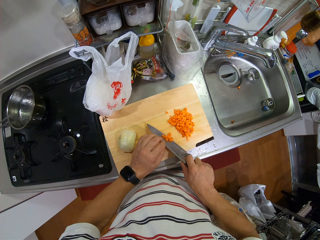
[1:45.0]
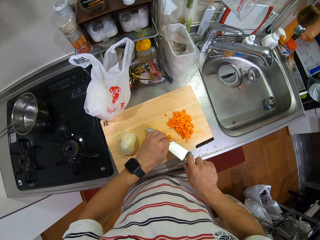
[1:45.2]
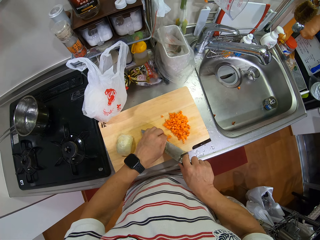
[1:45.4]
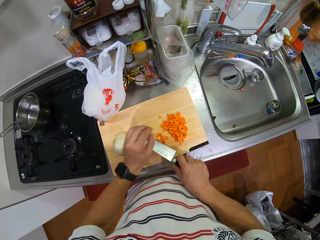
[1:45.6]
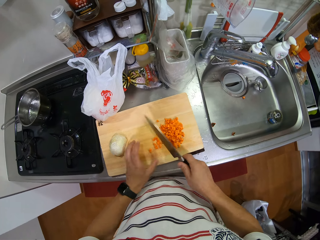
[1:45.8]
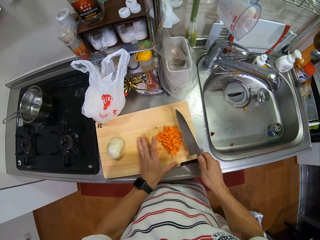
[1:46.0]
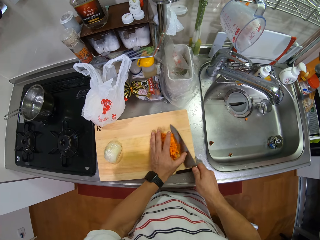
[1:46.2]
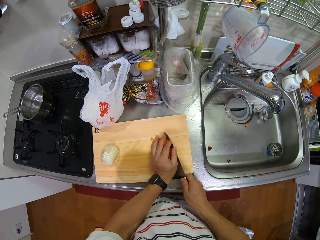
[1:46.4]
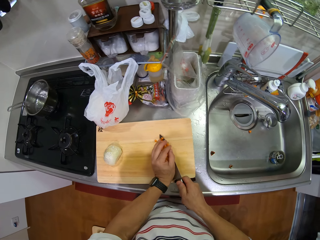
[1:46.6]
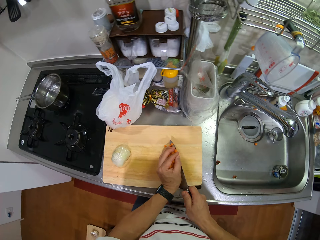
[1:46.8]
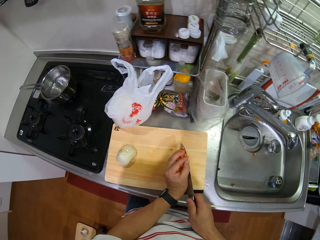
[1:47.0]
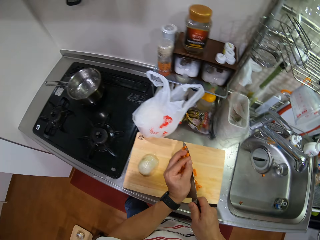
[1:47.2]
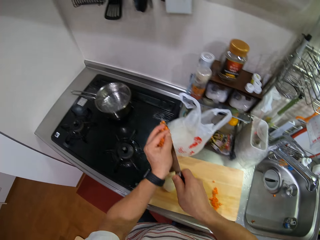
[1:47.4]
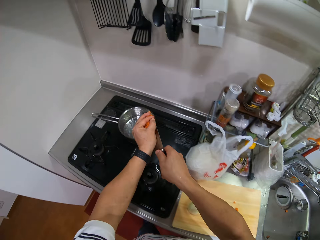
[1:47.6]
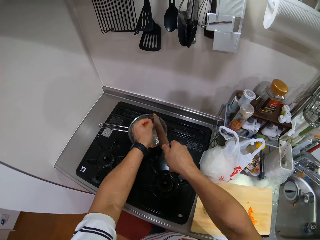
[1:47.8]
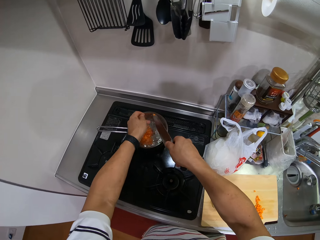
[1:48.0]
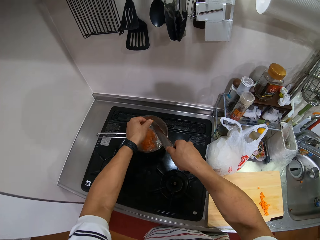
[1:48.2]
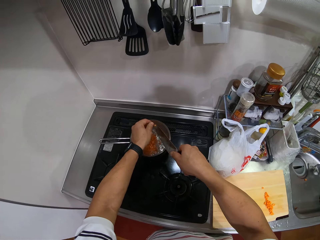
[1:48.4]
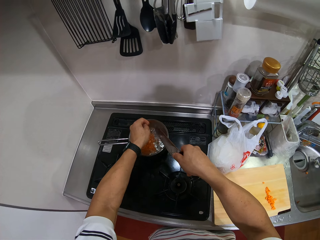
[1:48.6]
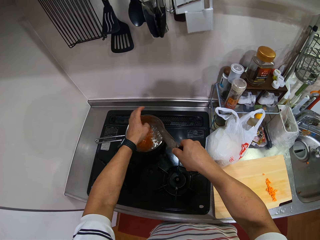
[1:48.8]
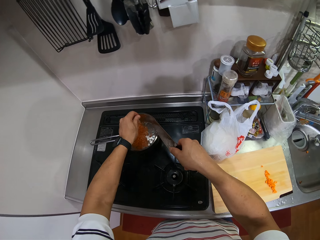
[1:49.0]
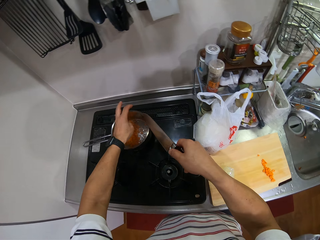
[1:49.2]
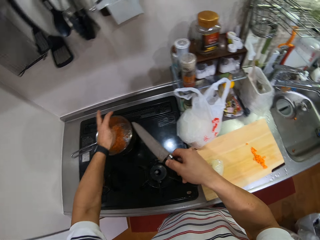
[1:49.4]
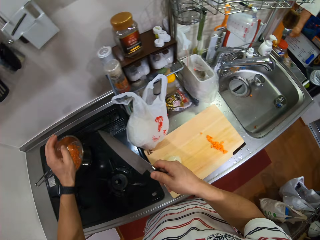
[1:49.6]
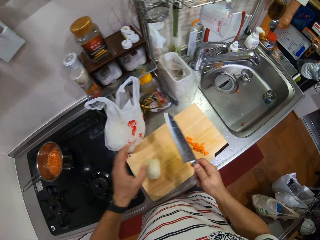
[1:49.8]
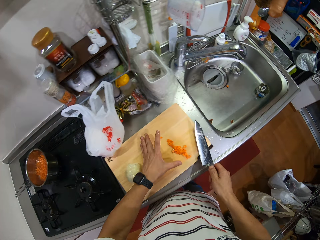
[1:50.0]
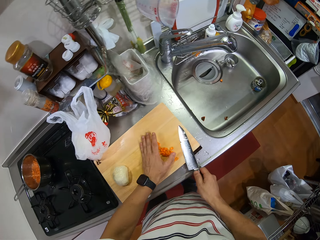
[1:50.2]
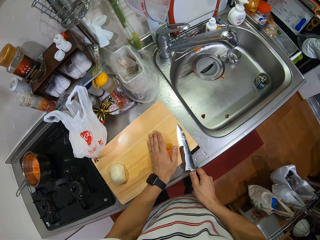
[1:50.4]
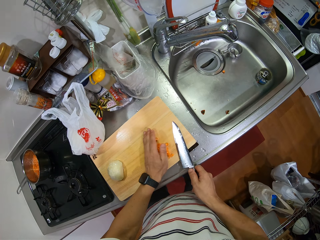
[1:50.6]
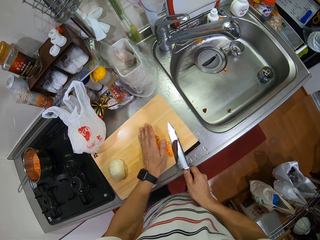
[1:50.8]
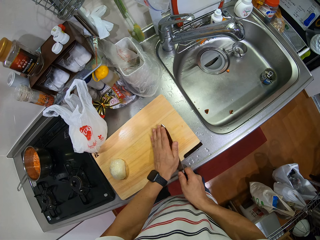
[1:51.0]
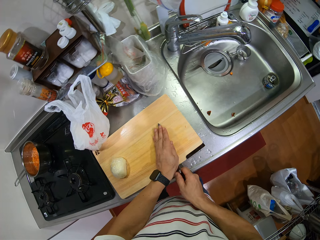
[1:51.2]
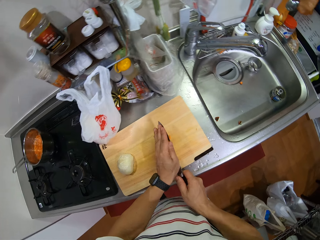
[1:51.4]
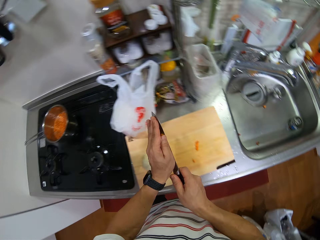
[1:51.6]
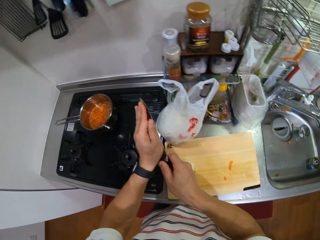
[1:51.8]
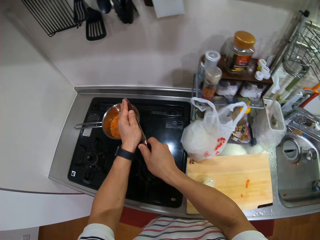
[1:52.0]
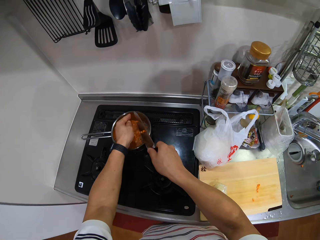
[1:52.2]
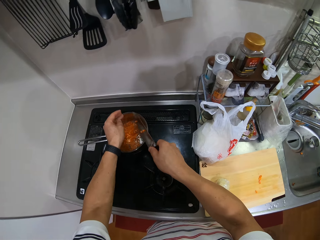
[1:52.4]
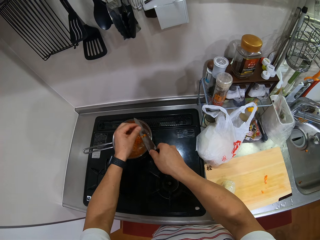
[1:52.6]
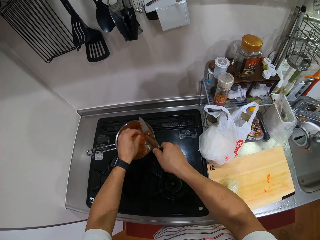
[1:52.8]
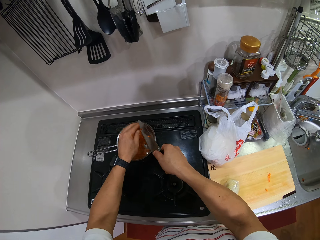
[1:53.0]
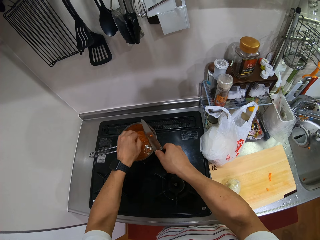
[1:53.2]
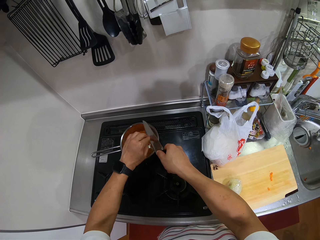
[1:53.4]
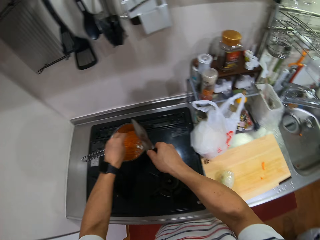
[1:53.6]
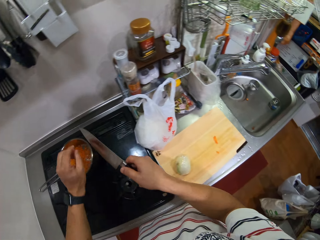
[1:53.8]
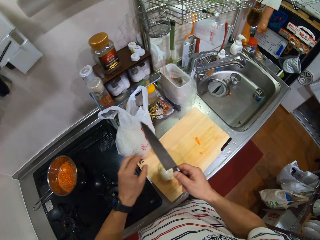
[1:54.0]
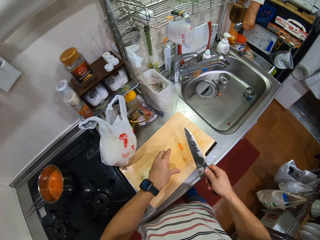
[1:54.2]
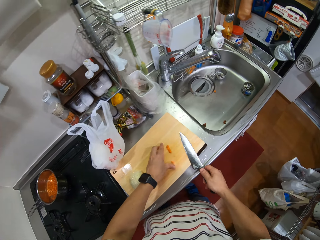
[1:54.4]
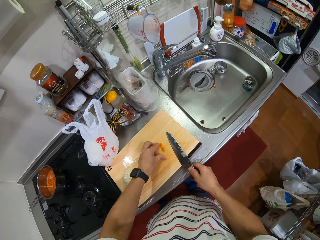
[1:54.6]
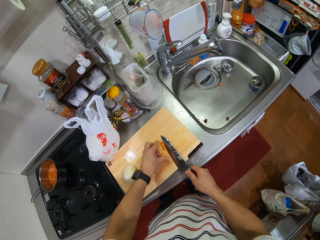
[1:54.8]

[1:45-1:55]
The camera wearer carries chopped carrots from the chopping board. They put the carrot in the frying pan. They carry the chopped carrots from the chopping board and put the carrot in the frying pan. They remove a stuck carrot from the knife.

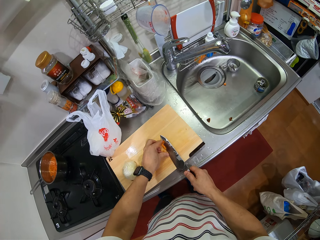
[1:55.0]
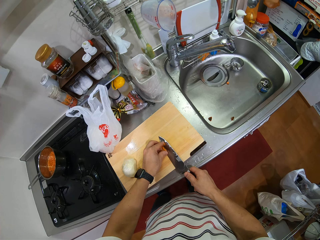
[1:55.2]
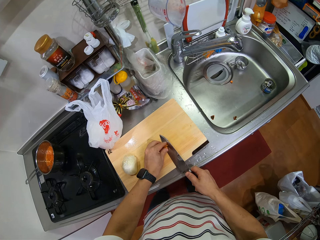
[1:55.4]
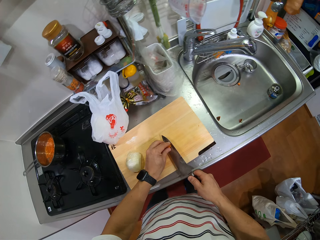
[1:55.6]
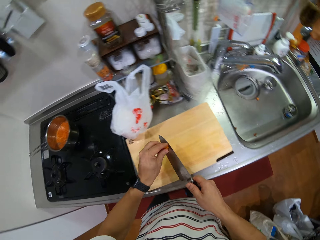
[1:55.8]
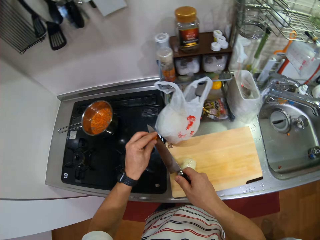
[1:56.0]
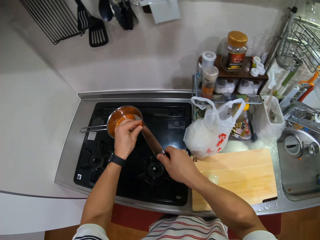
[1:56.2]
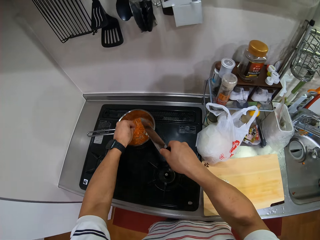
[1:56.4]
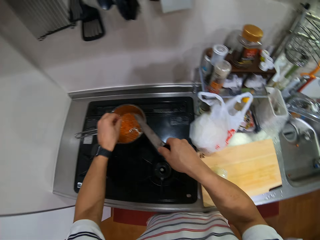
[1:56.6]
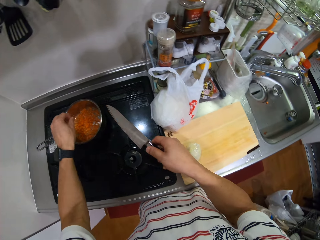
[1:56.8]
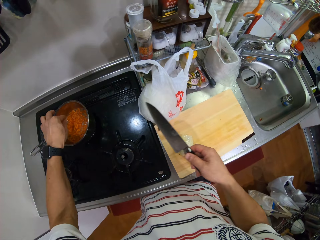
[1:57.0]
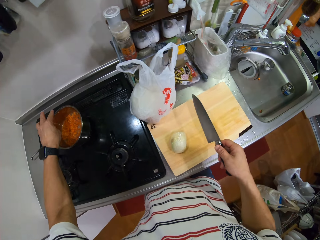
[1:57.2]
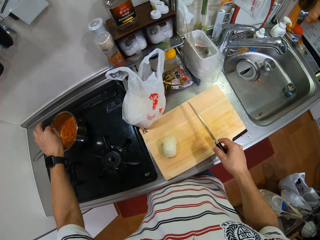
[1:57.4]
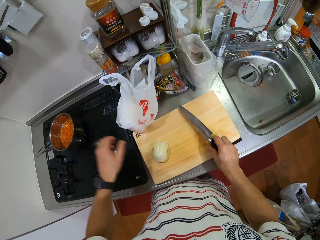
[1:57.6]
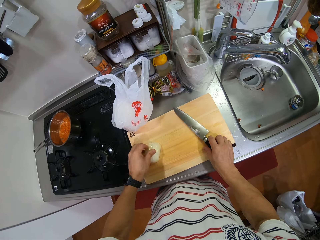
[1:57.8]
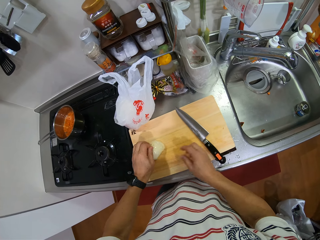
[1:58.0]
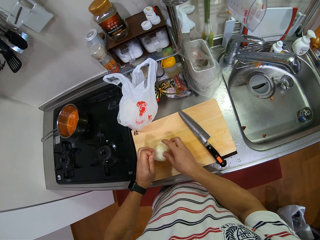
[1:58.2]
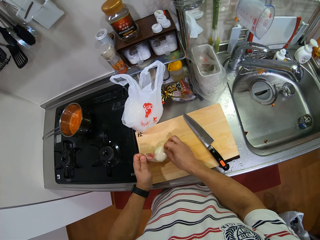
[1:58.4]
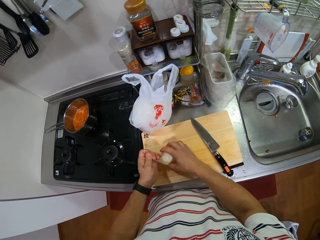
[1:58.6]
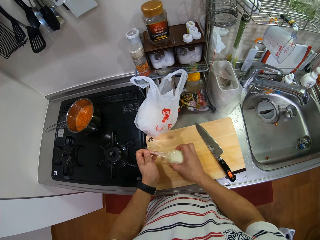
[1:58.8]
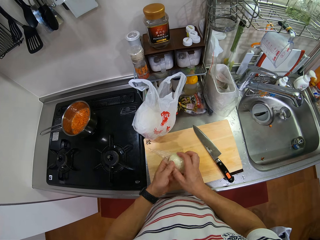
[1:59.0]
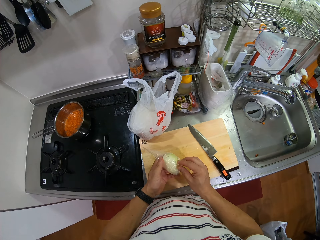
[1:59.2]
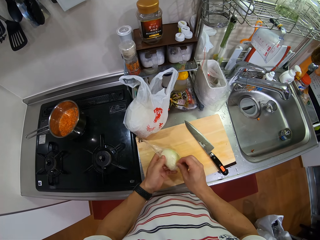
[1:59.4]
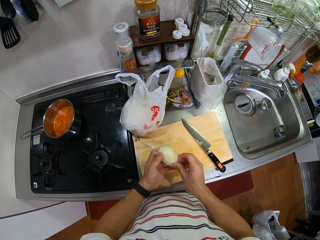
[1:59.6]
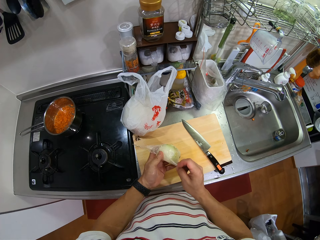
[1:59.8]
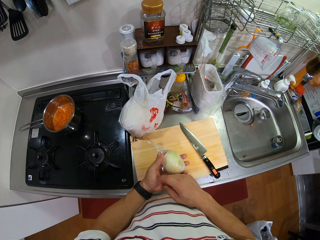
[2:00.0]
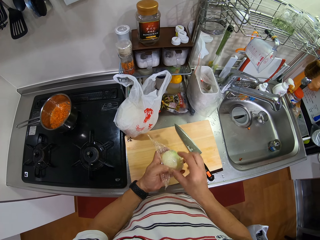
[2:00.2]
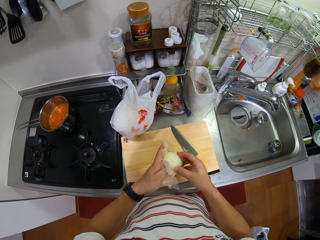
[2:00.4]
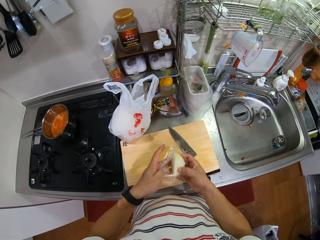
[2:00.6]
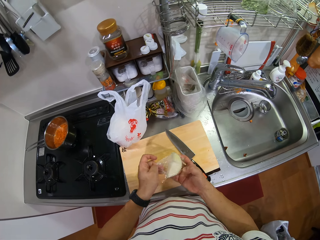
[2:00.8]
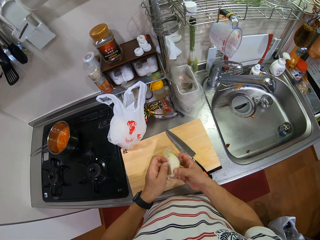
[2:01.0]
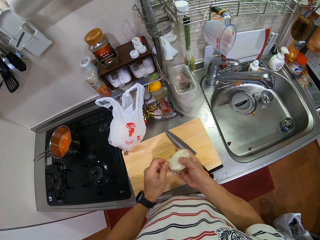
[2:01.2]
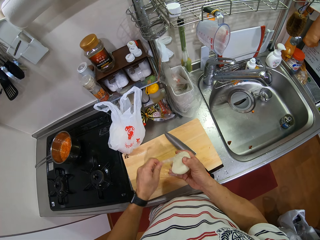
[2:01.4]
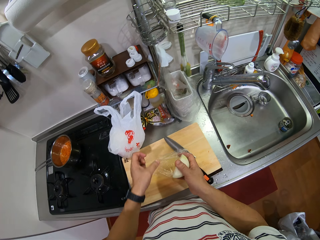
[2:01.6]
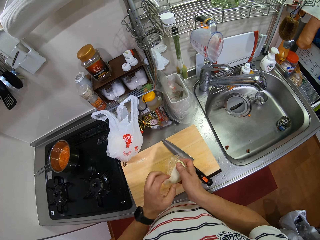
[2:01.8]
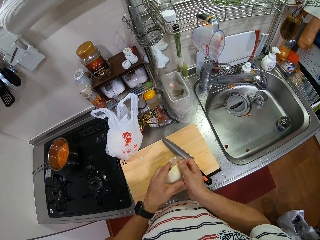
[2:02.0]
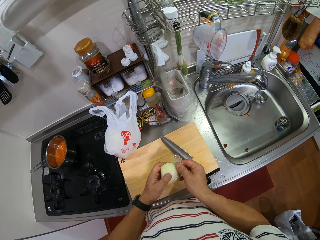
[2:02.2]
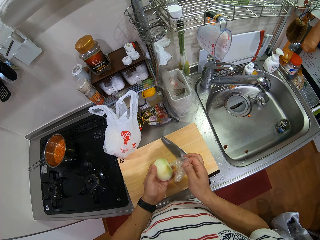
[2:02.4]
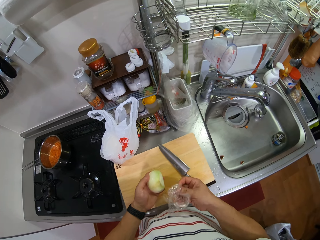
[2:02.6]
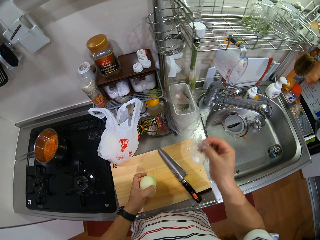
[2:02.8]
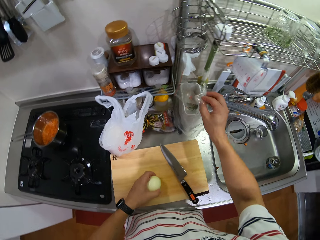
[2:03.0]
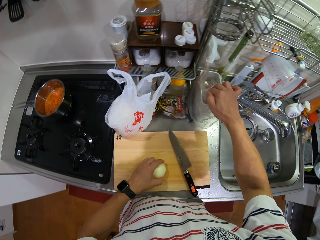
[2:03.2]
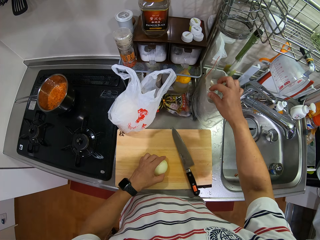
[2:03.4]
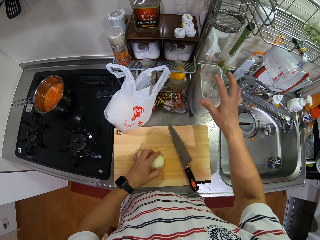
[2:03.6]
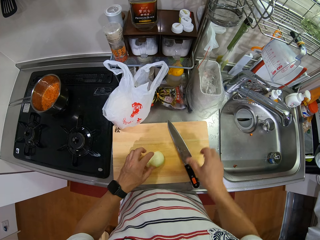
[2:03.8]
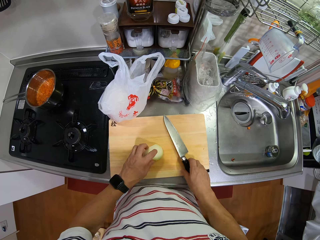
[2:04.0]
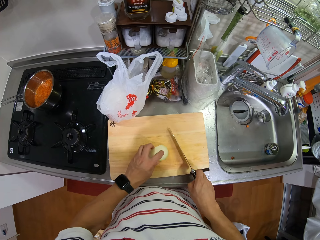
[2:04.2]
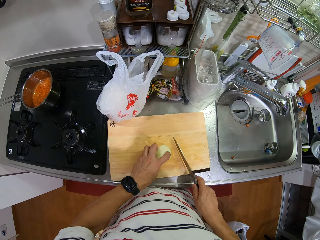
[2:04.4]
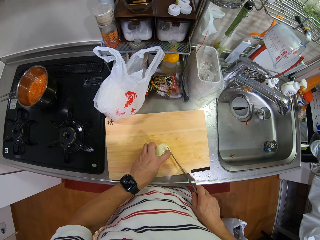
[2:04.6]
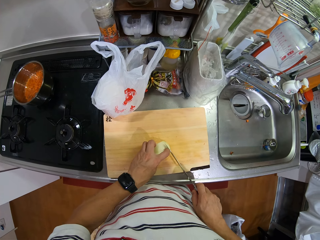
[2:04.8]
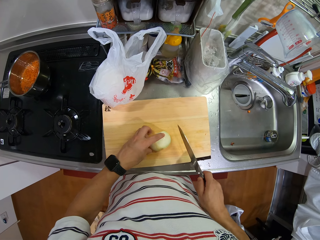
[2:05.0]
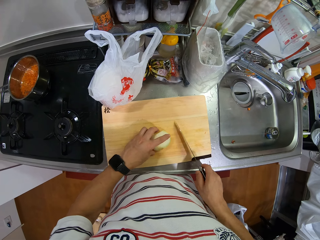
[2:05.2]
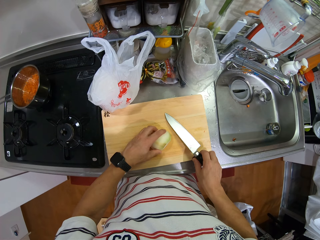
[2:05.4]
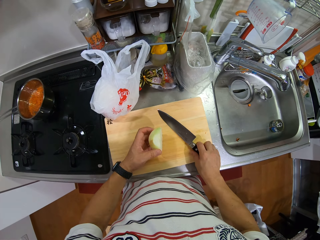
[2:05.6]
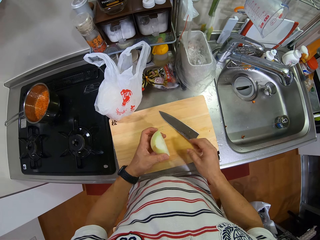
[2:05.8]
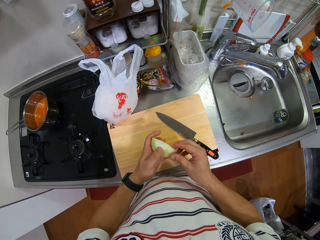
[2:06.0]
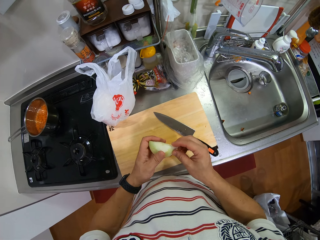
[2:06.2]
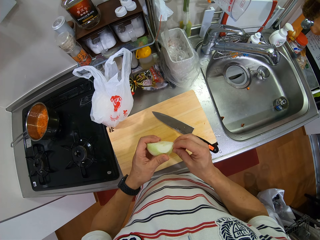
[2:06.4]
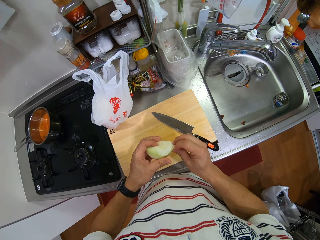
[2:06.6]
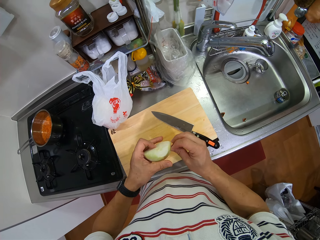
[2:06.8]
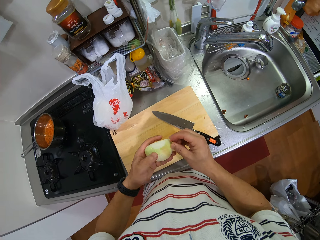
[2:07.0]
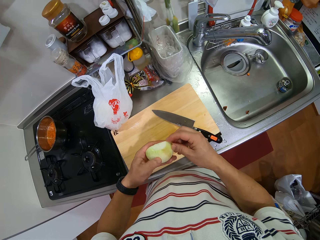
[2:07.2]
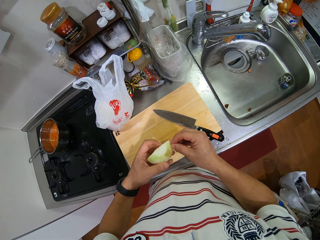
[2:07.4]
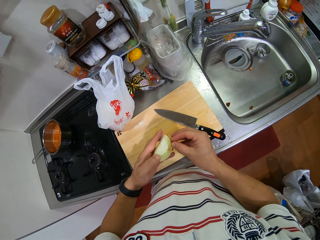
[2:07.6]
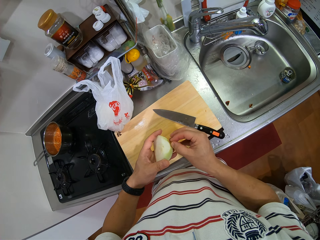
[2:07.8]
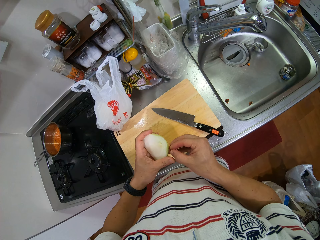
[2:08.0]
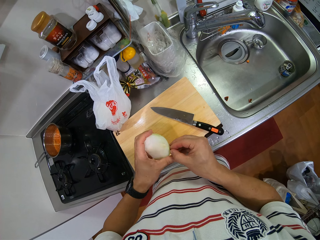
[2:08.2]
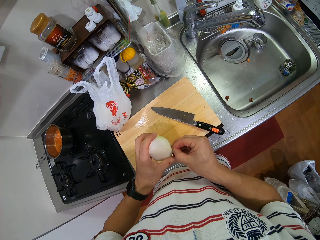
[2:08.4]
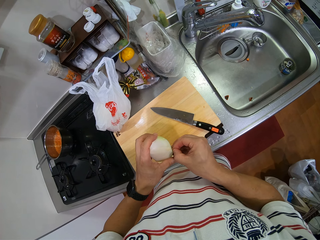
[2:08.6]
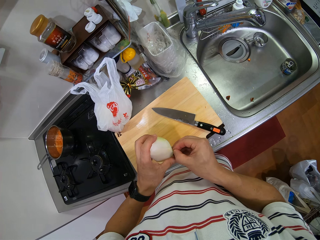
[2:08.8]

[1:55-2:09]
The camera wearer carries chopped carrots from the chopping board. He puts the carrot in the frying pan. He puts the knife on the chopping board. He unwraps an onion. He peels the onion. He puts the plastic paper or onion peel in the dustbin. He picks up the knife. He picks up the onion, puts the knife on the chopping board and peels the onion with his hands.
